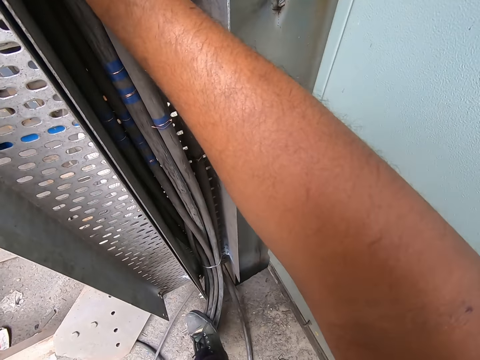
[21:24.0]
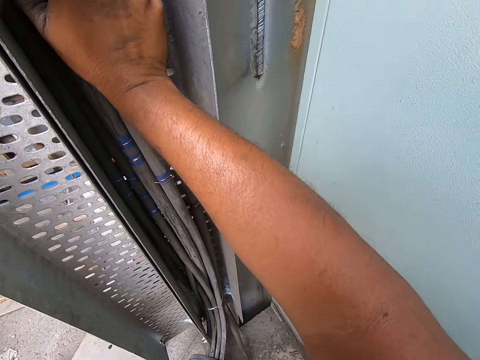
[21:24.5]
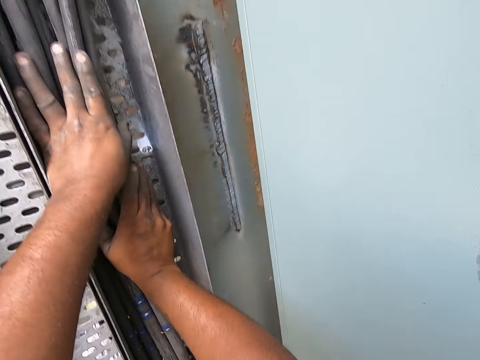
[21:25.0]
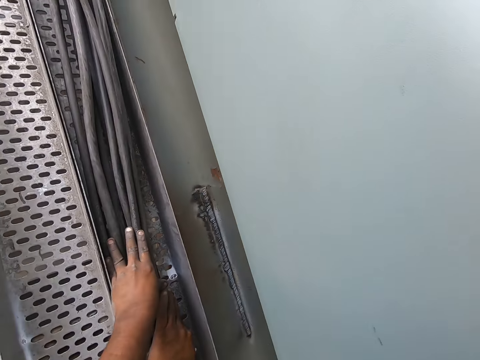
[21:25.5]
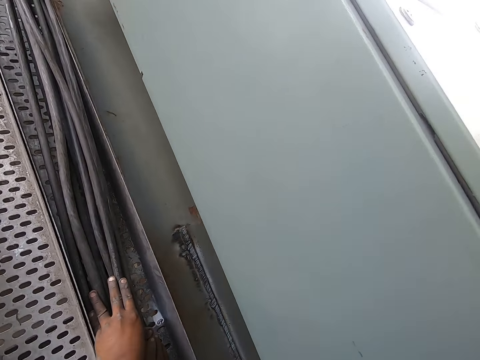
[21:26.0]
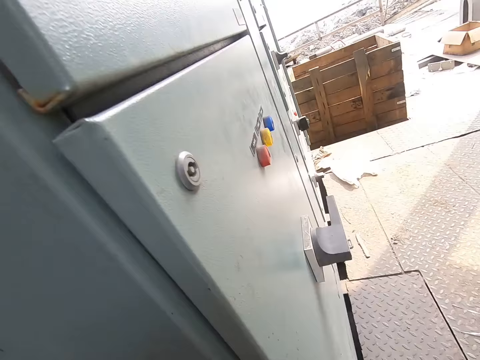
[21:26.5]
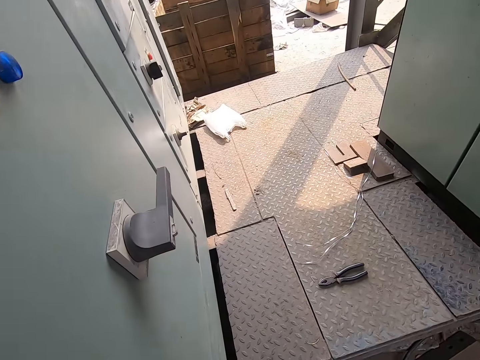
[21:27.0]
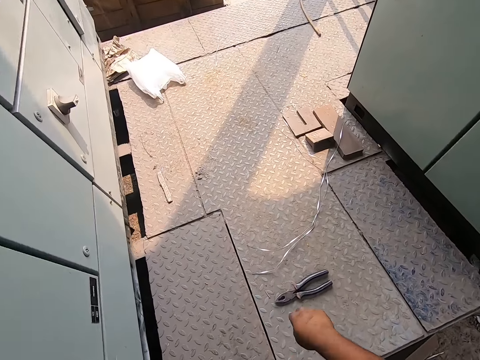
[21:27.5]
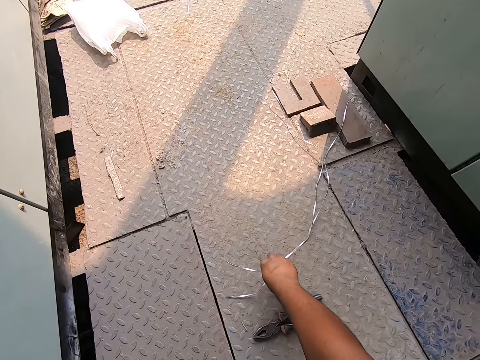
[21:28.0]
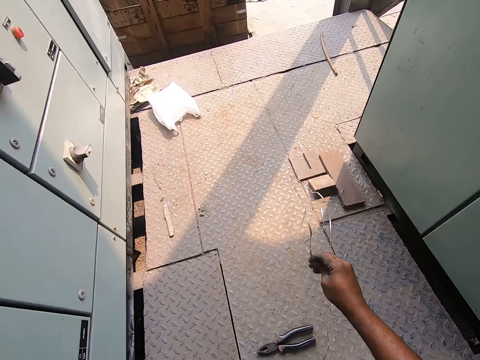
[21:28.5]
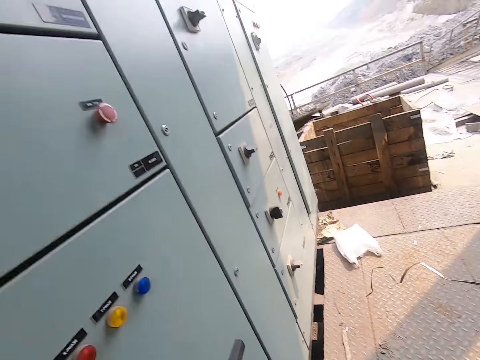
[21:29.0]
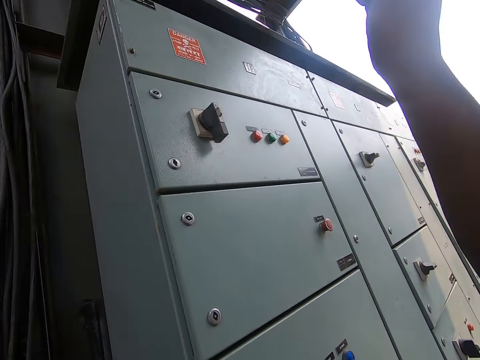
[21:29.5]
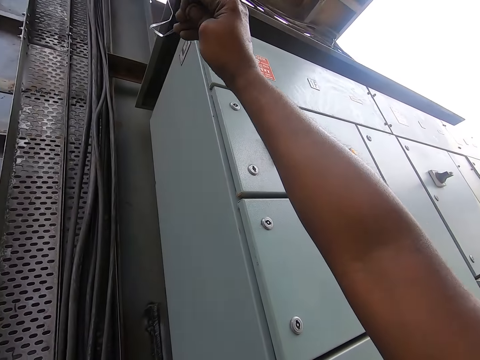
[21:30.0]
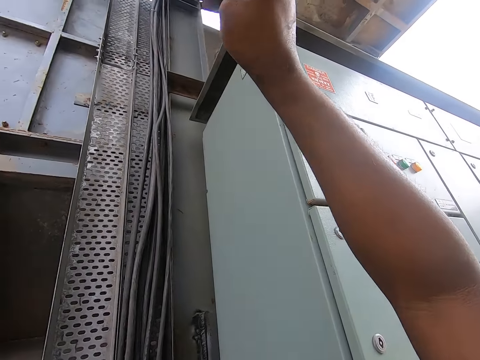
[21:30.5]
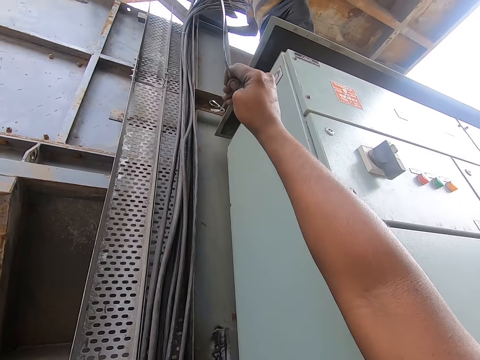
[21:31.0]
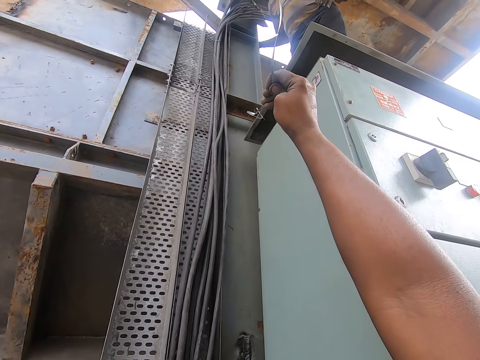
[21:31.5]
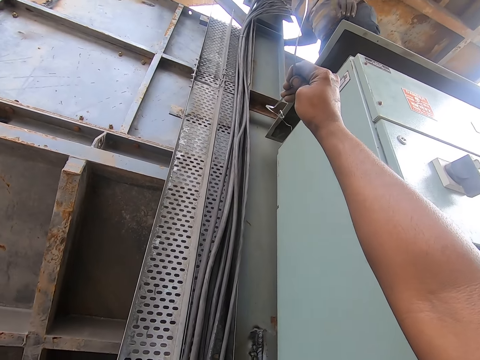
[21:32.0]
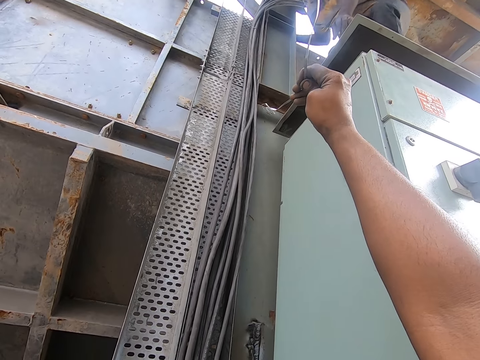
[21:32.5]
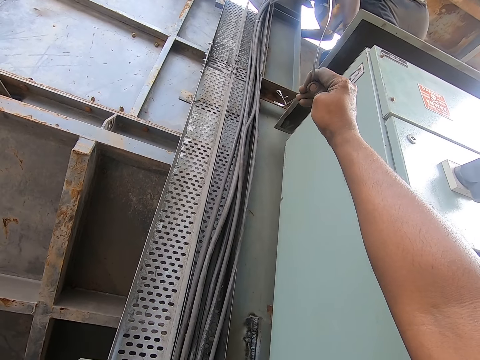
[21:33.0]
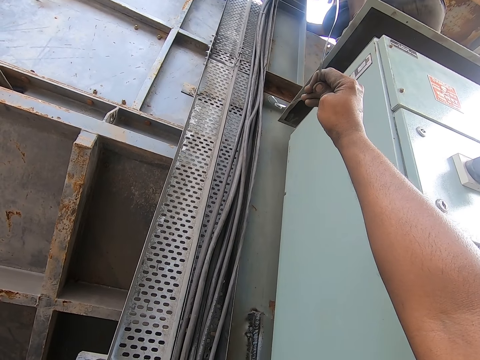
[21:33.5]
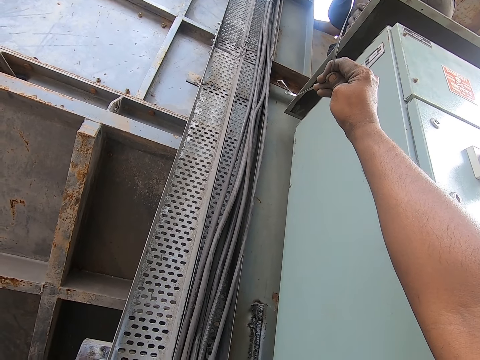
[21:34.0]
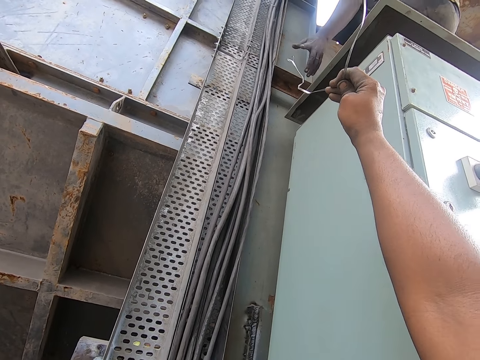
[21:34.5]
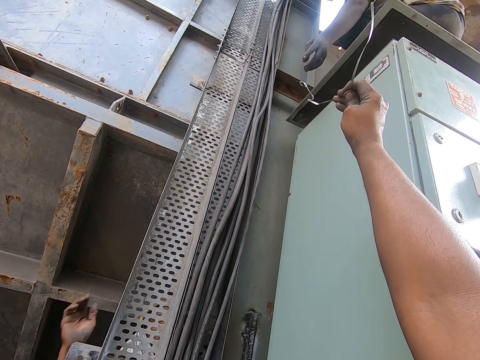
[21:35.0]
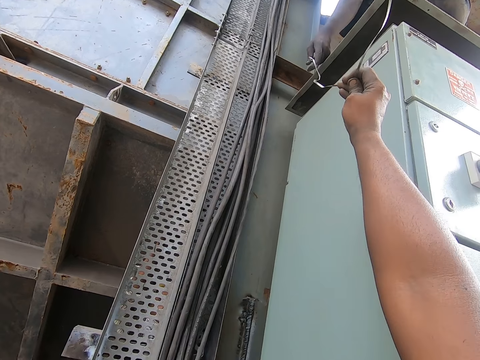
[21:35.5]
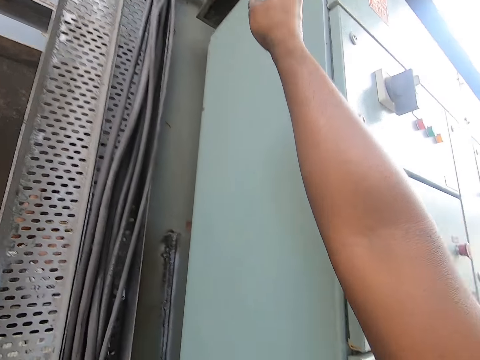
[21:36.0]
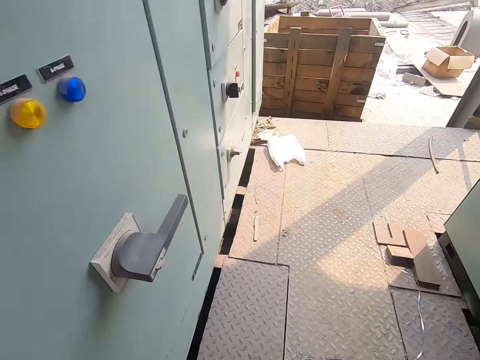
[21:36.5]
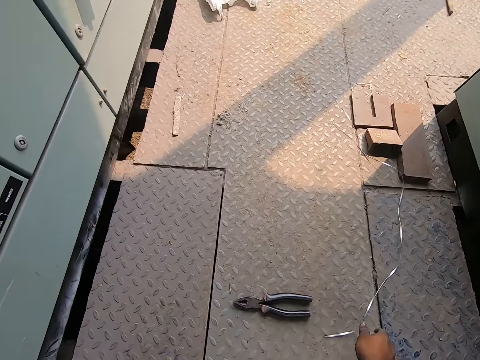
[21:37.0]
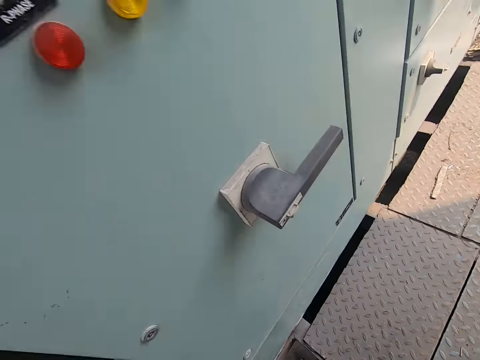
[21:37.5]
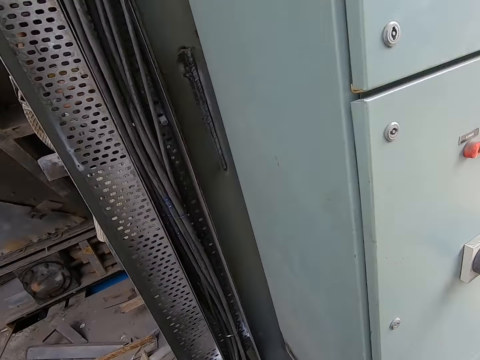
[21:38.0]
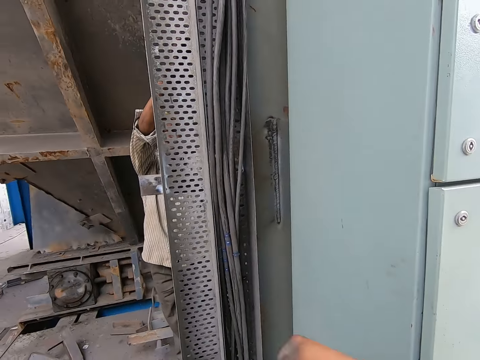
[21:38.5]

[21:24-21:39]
The camera wearer steps on the bunch of cables with his left leg. He looks around the garage. He picks an aluminium cable or wire from the metallic platform with his right hand. He lifts the wire. He talks with a man. He passes the aluminium cable in his right hand to the man's left hand. He picks an aluminium cable from the metallic platform with his right hand.

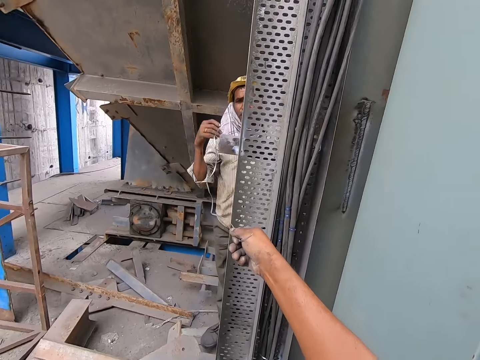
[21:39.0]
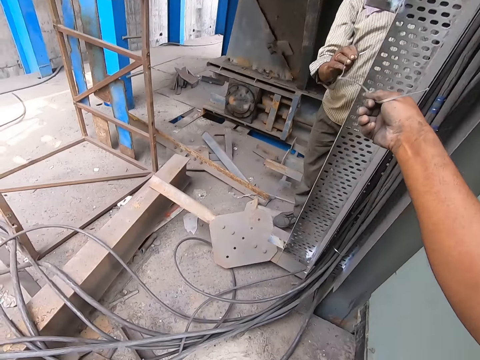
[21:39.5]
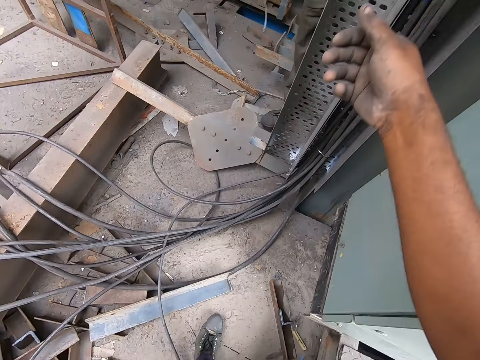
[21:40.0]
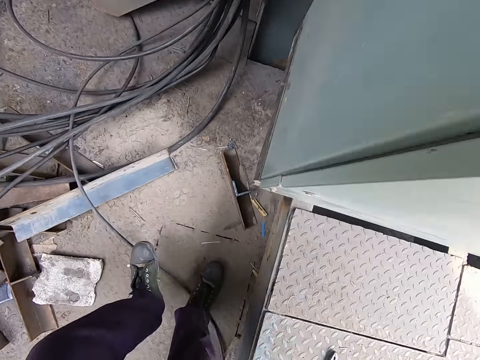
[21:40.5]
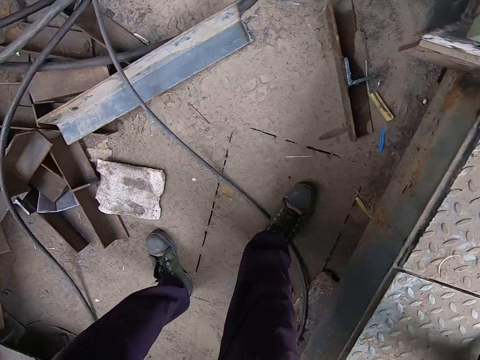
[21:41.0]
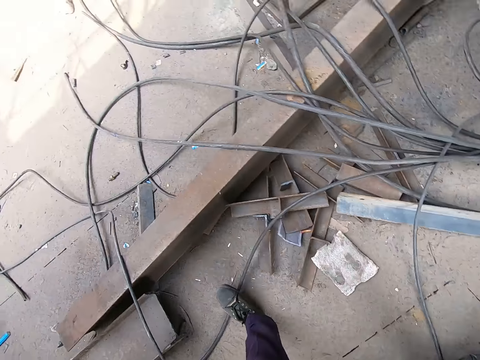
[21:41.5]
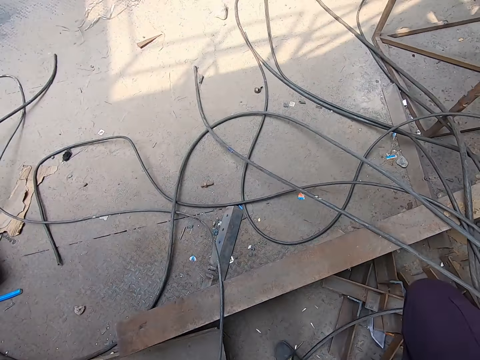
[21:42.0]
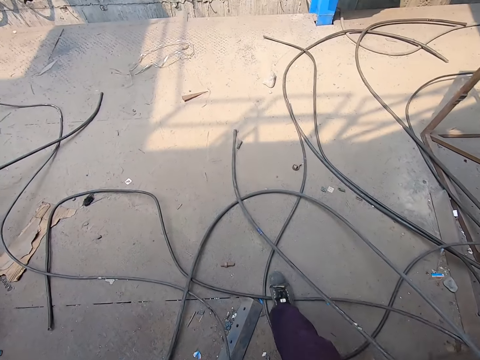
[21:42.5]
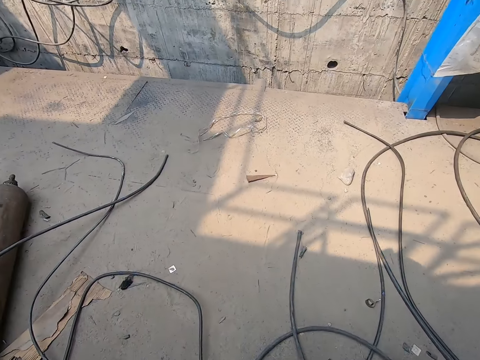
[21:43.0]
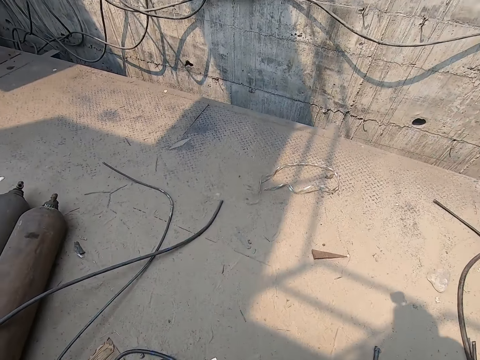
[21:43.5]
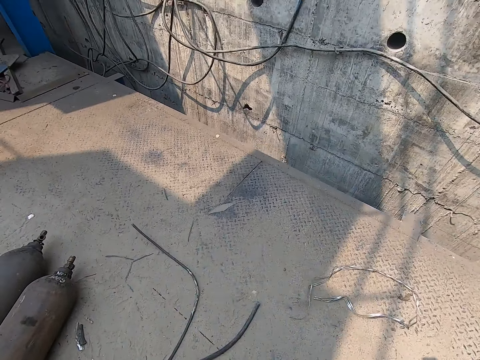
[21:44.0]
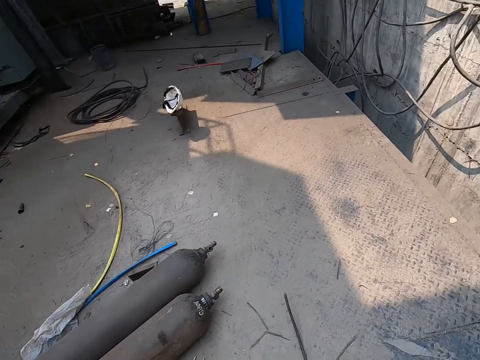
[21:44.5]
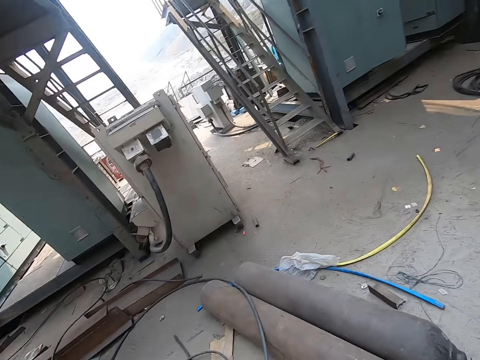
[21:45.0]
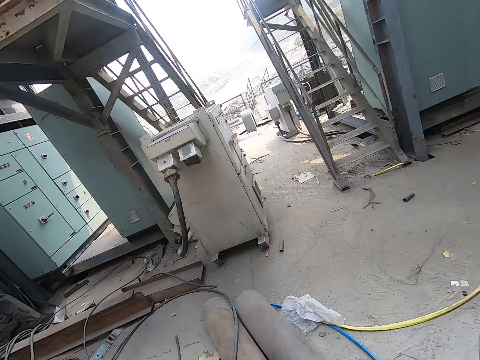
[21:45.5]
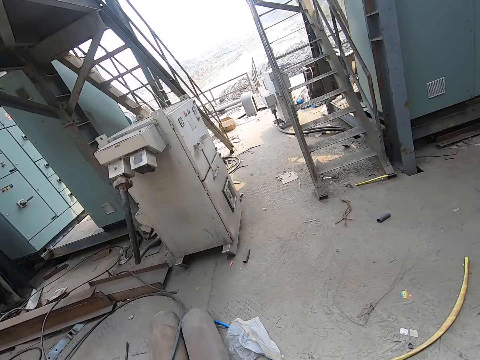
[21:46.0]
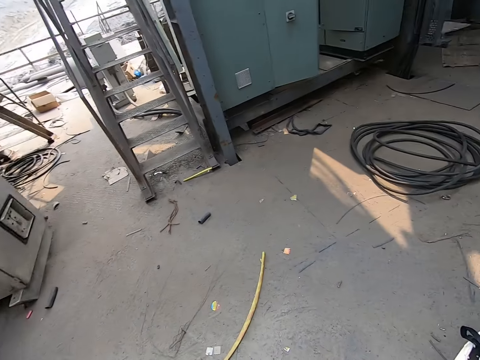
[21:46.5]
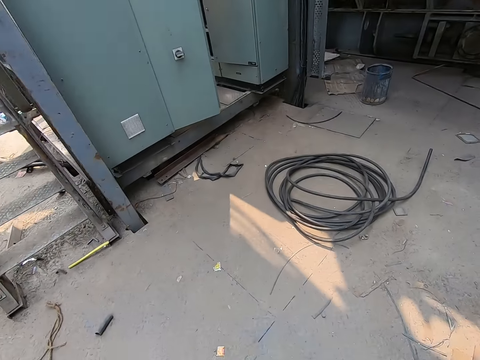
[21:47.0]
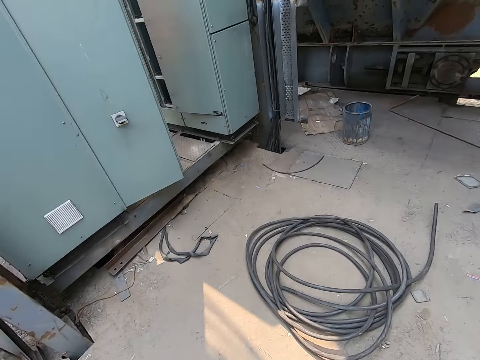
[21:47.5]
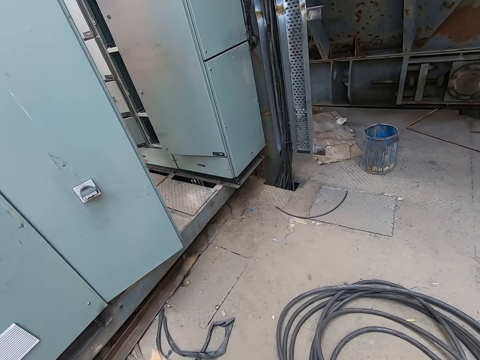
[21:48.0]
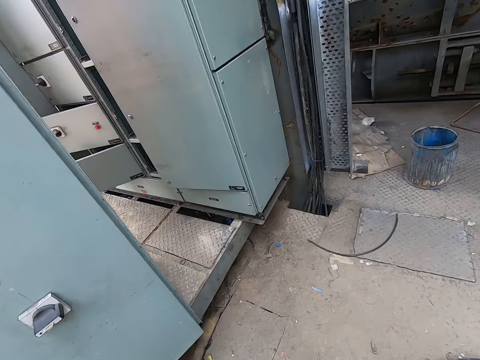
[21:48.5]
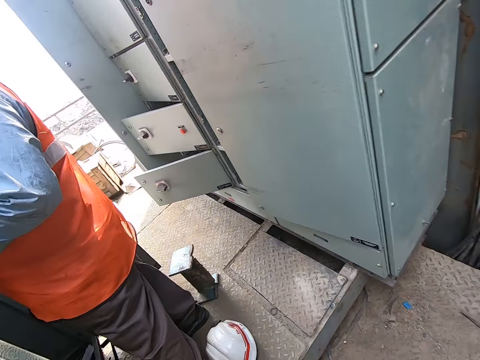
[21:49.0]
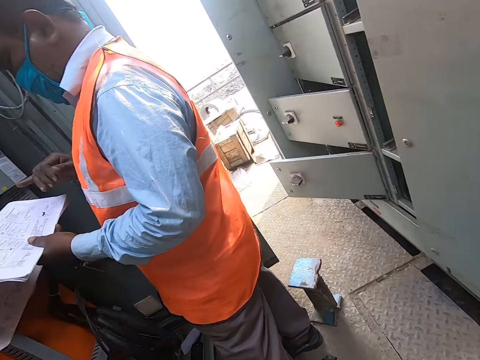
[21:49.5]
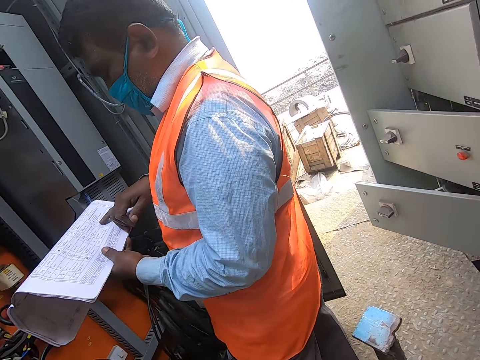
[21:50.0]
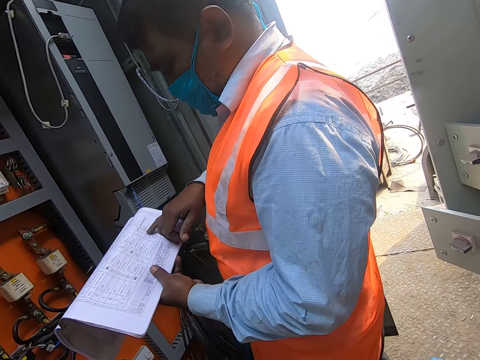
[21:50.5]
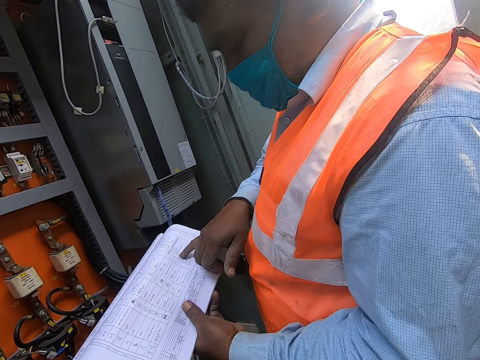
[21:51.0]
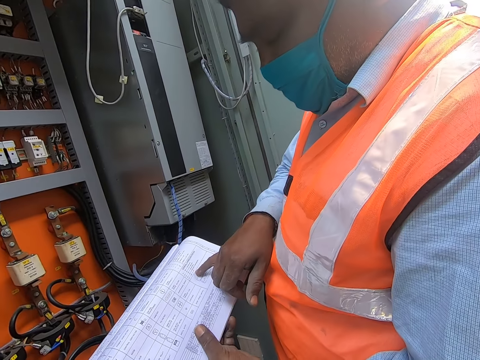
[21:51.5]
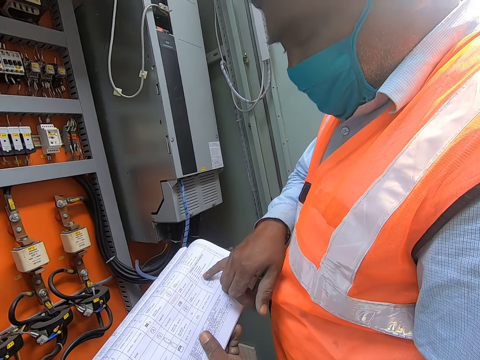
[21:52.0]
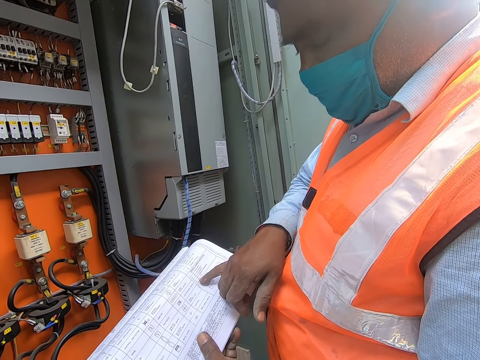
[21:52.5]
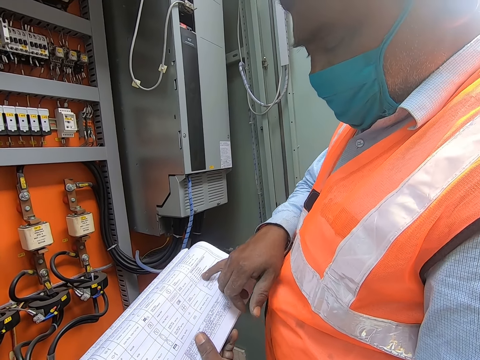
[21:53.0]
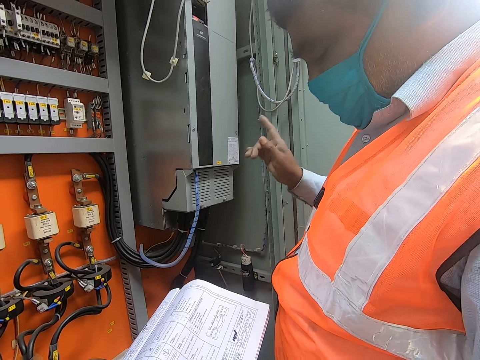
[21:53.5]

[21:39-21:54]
The camera wearer passes the aluminium wire in his right hand to a man's right hand. He picks the plier from the metallic platform with his right hand. He talks with the man. He walks around the garage. He talks with the man. He walks towards an electrical installation in the construction site. He interacts with another man. The other man places his right hand on the manual in his left hand. The camera wearer talks with the other man. The other man points to the paper.
